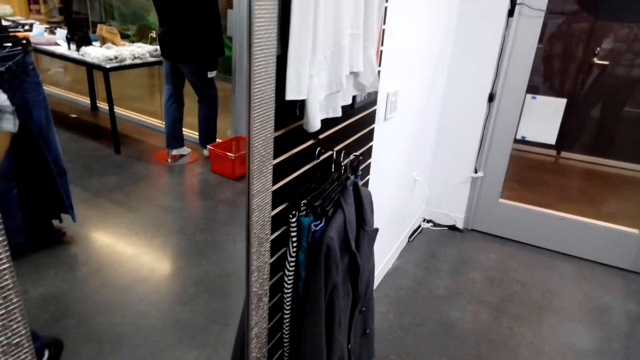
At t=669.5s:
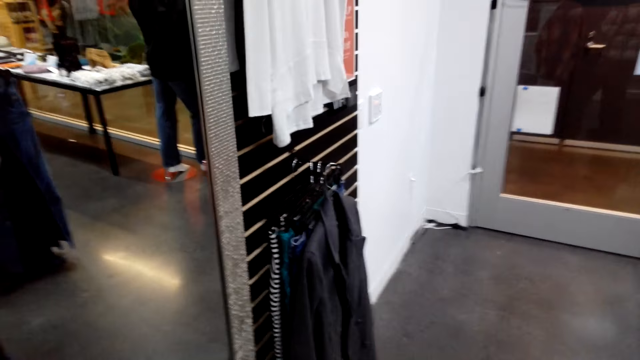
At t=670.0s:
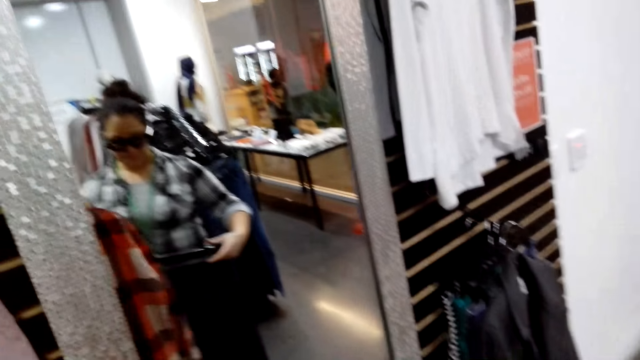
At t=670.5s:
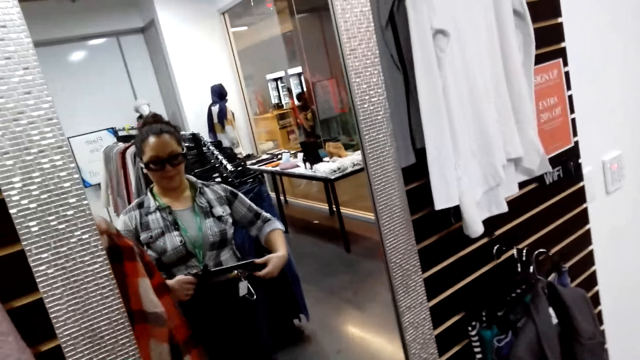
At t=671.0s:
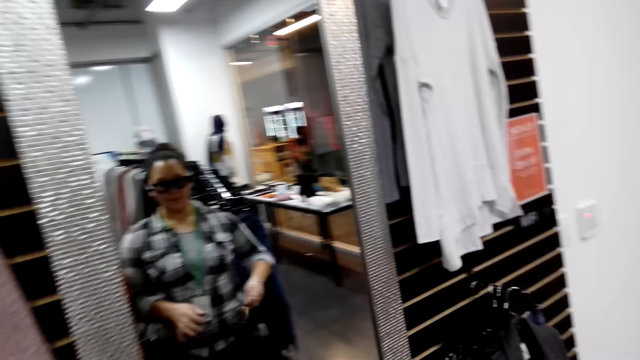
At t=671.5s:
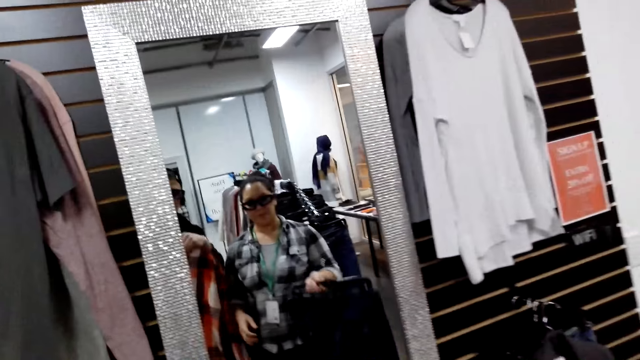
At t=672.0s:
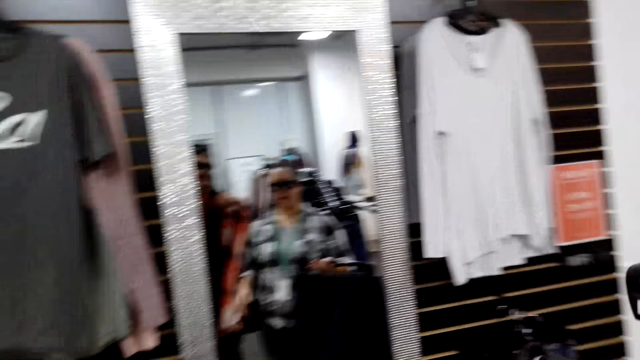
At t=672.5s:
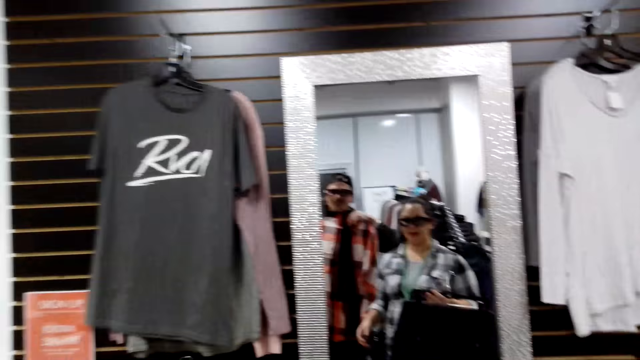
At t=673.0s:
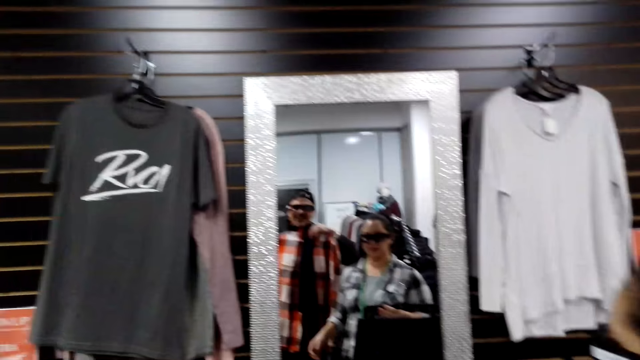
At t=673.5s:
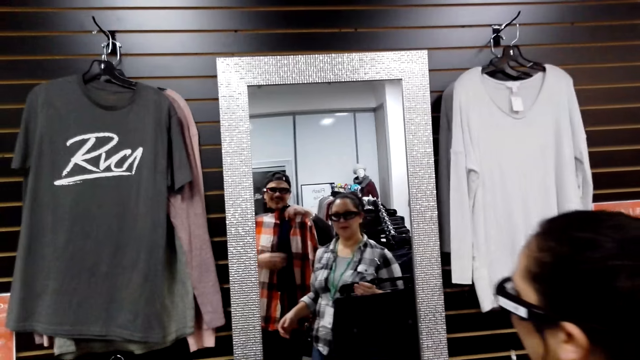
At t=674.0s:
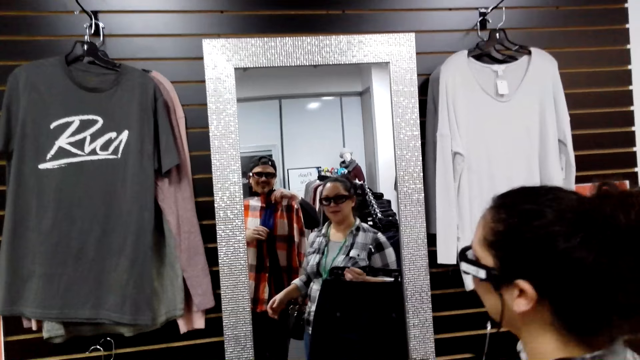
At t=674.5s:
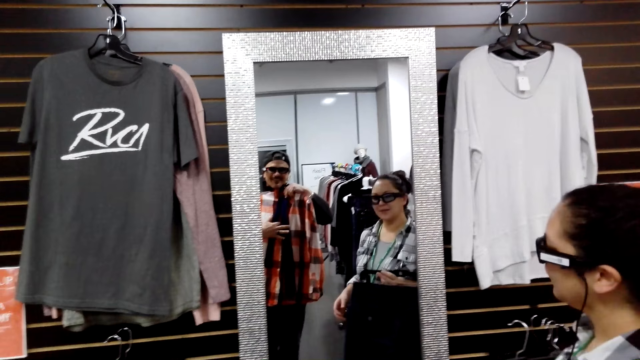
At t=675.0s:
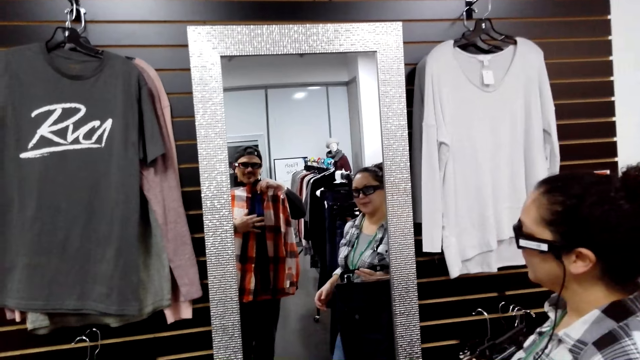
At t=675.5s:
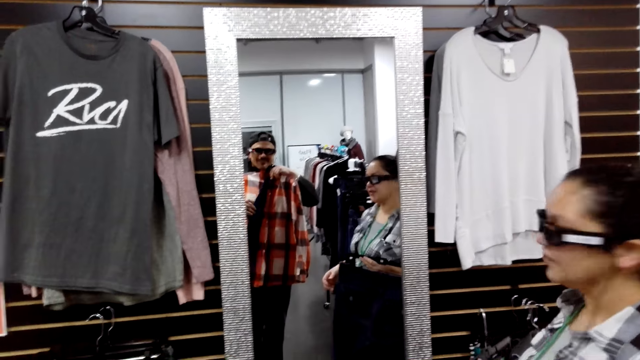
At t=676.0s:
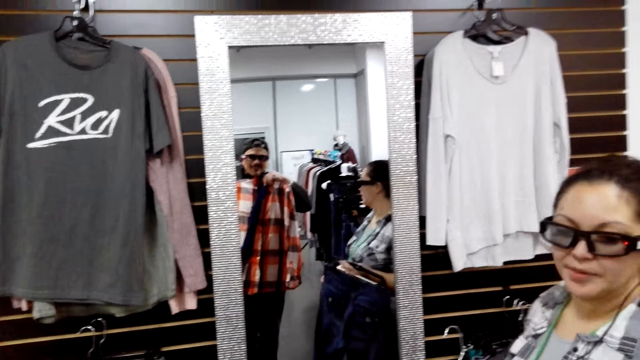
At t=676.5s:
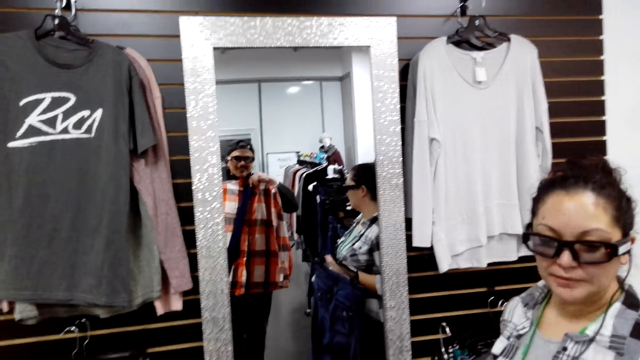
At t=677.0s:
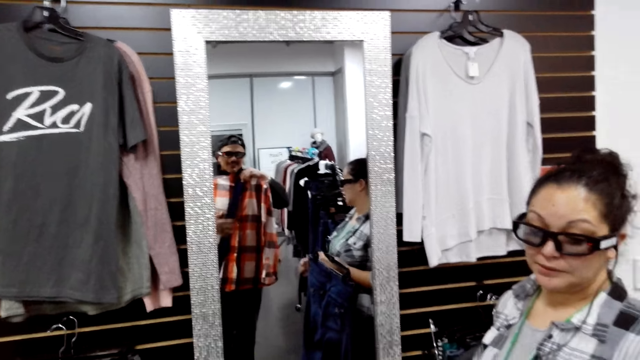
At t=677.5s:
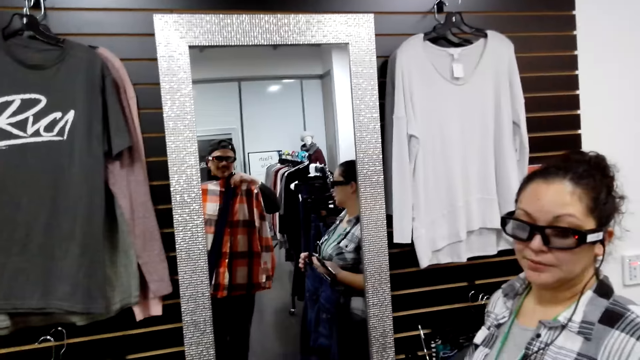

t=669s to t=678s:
The camera wearer hangs the tie on the shirt. They check themselves on the mirror.

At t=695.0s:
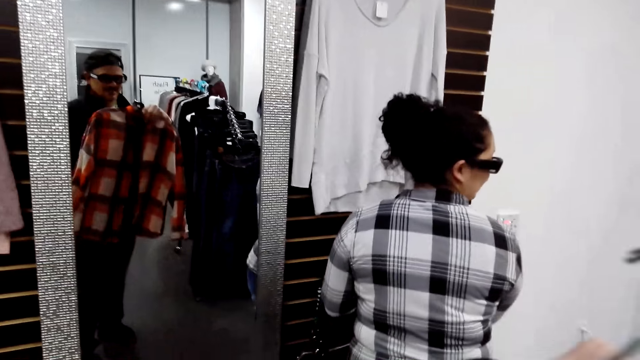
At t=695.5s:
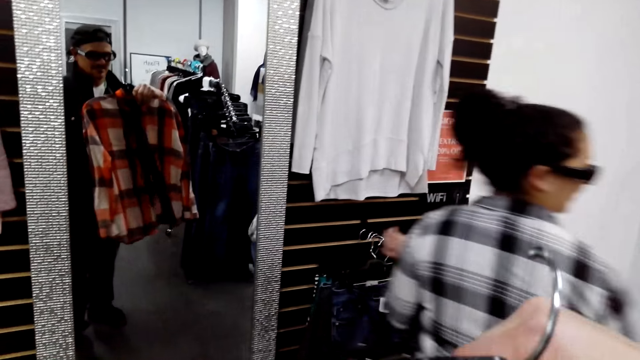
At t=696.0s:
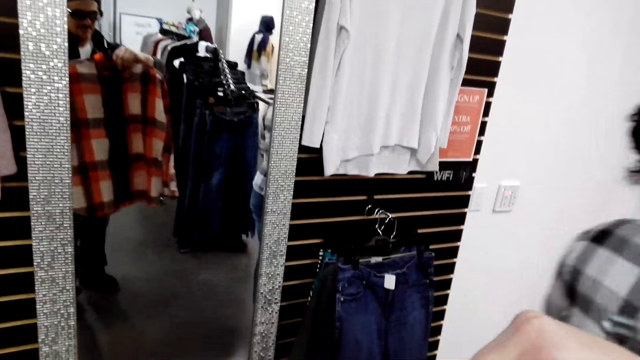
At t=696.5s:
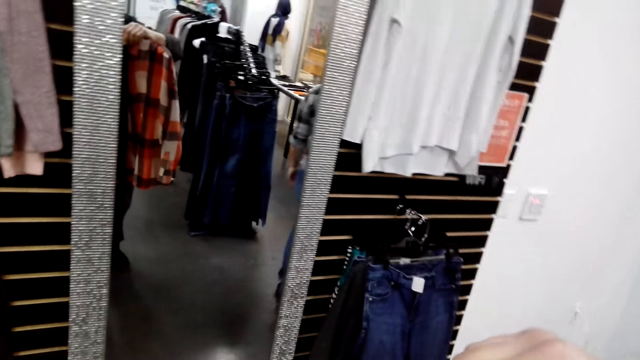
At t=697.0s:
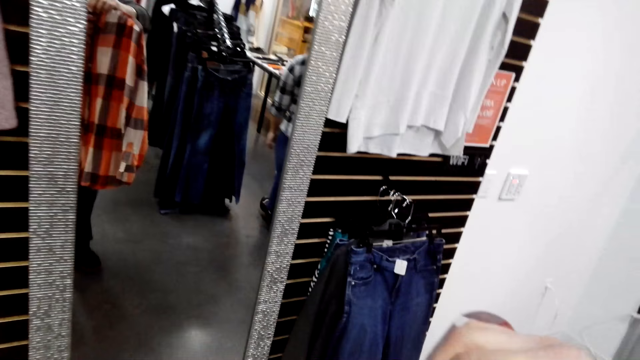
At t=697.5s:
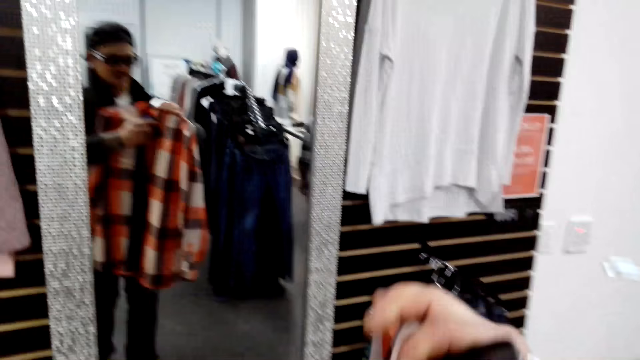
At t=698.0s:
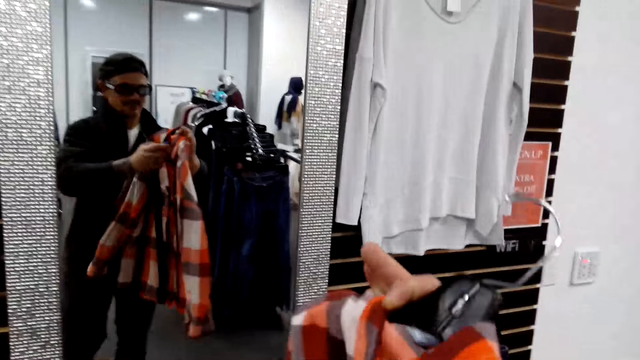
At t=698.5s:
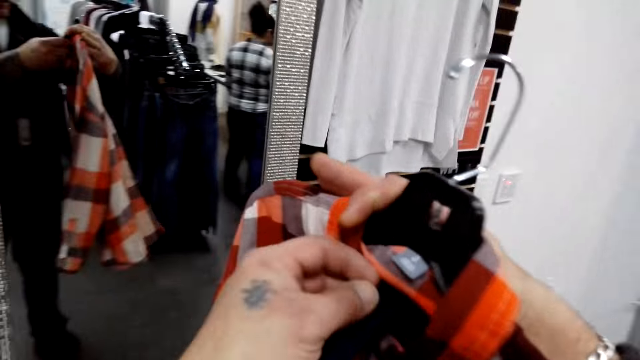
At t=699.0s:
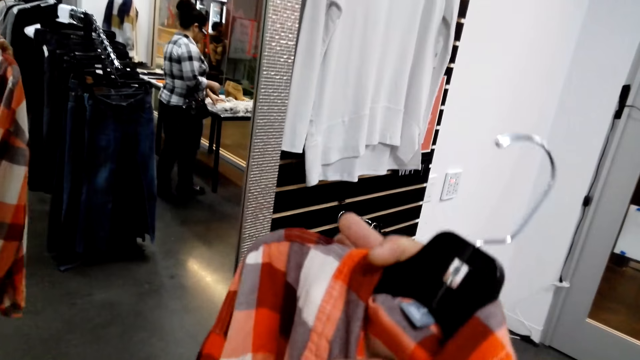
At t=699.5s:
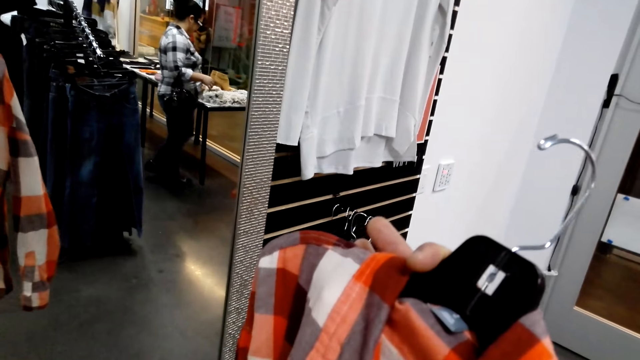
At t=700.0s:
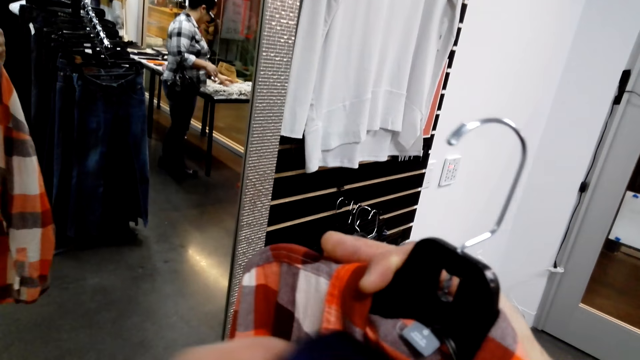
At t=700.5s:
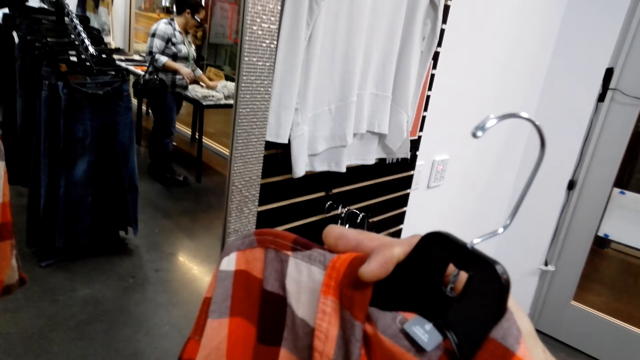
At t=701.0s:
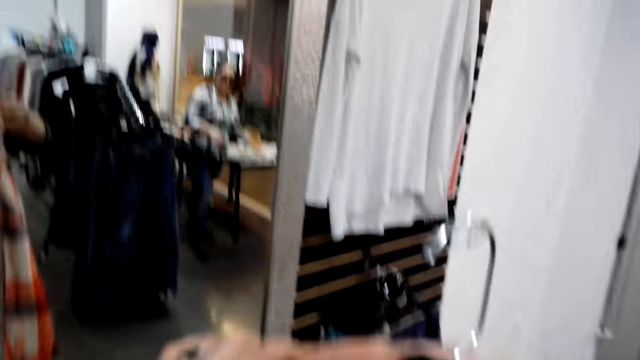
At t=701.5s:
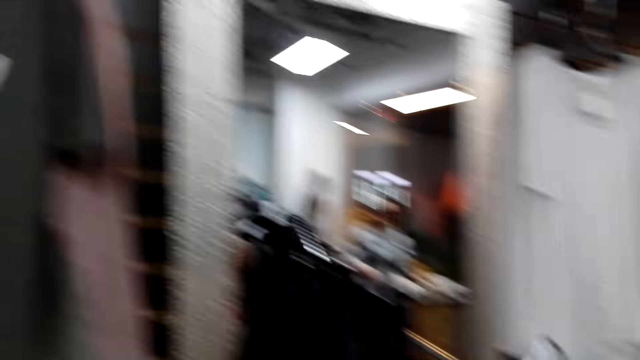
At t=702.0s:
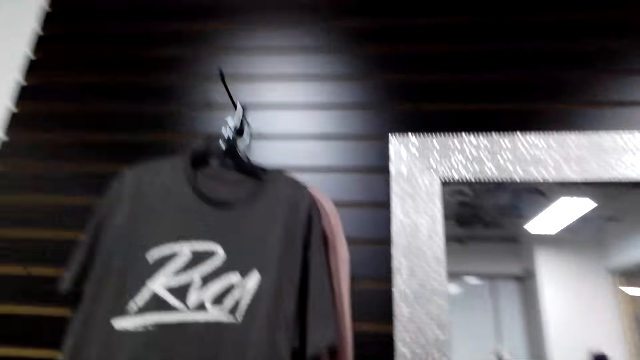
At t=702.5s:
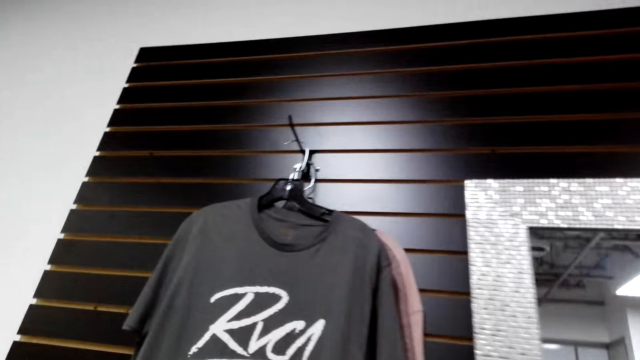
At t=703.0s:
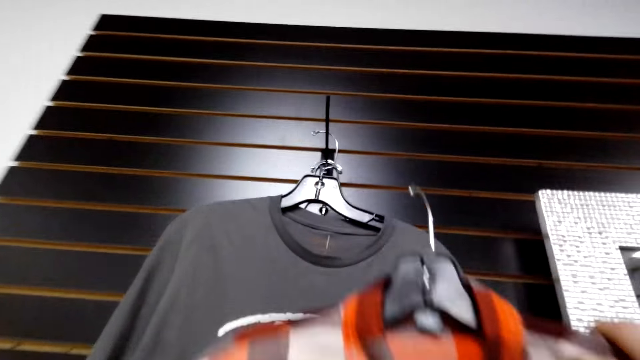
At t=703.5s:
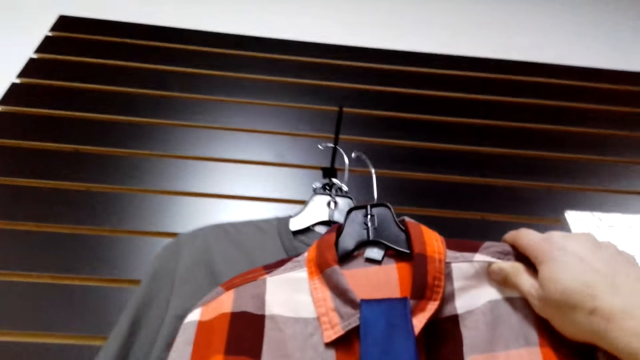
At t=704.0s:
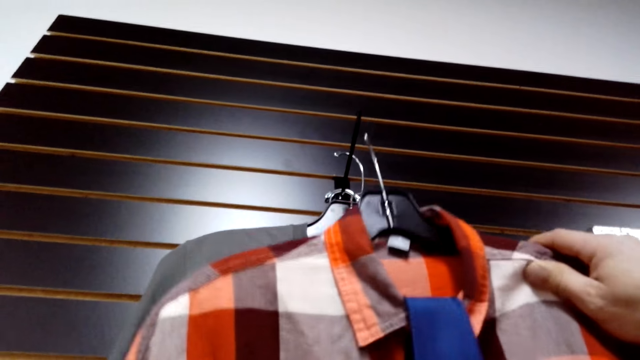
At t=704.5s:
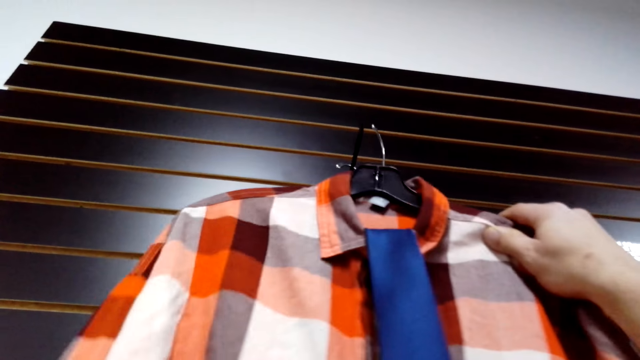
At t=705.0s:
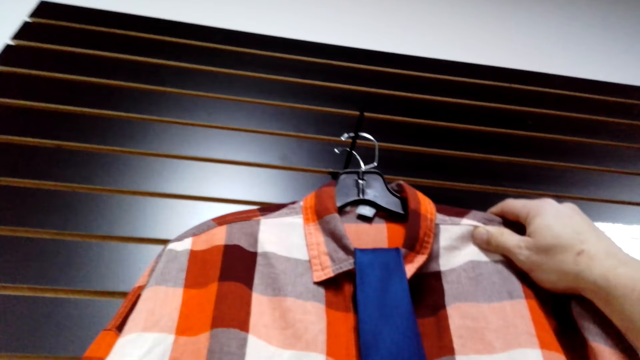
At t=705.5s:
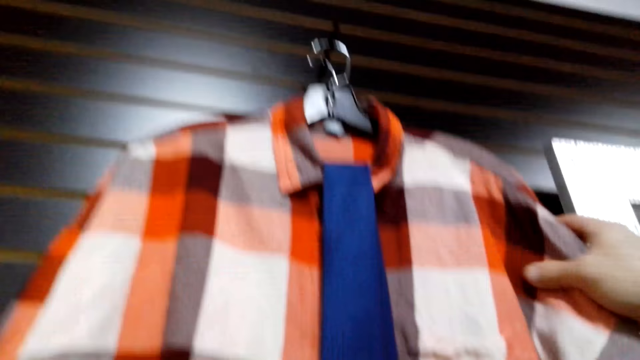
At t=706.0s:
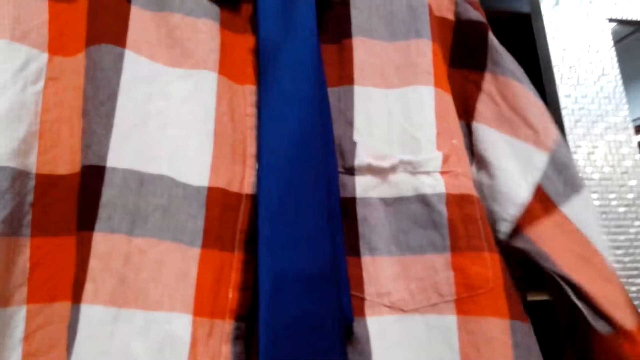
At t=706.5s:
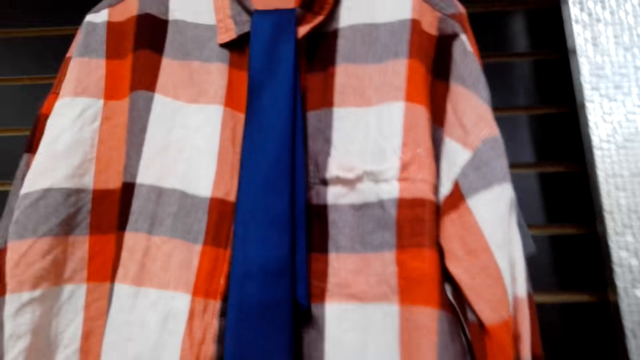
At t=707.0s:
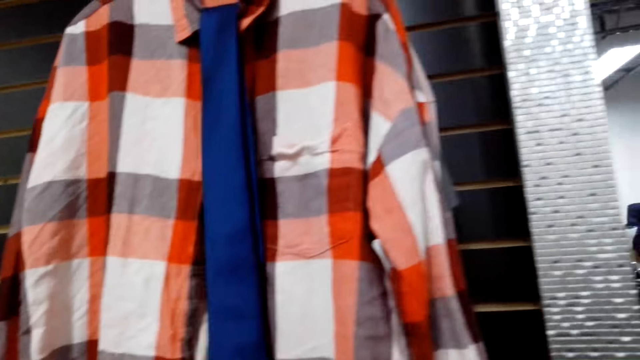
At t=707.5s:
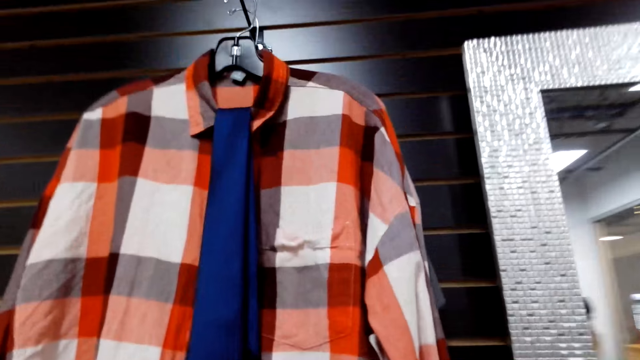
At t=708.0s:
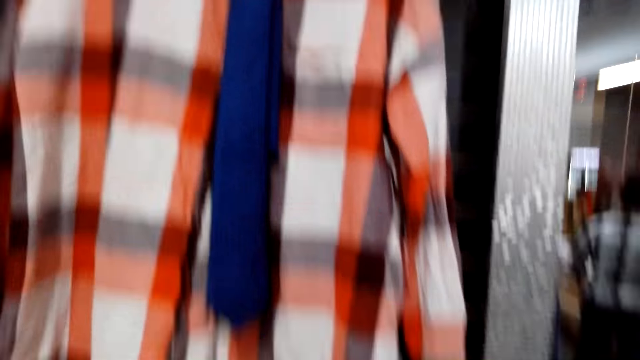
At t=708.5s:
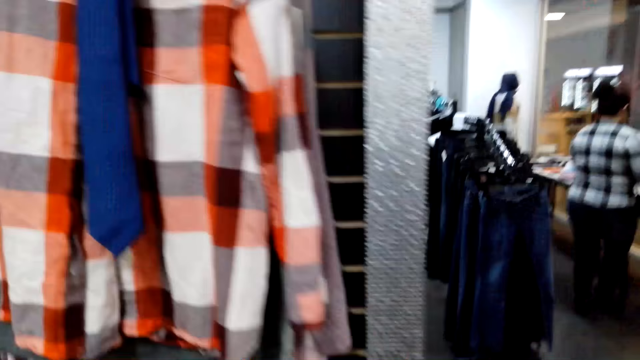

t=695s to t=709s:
The woman talks to the camera wearer. The camera wearer fits the shirt on themselves and looks in the mirror. They check on the shirt in the mirror. They hang the shirt with the tie back on the rack.
